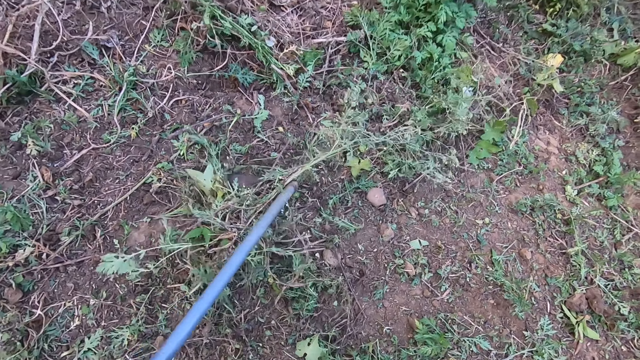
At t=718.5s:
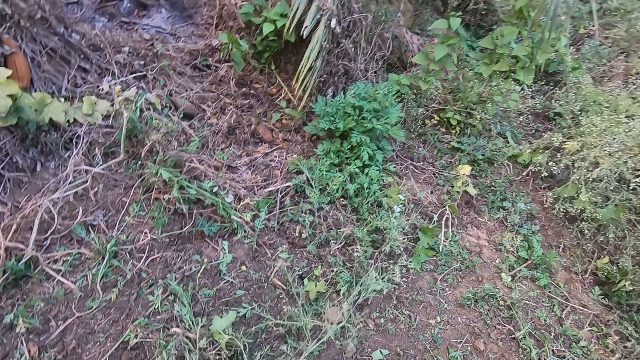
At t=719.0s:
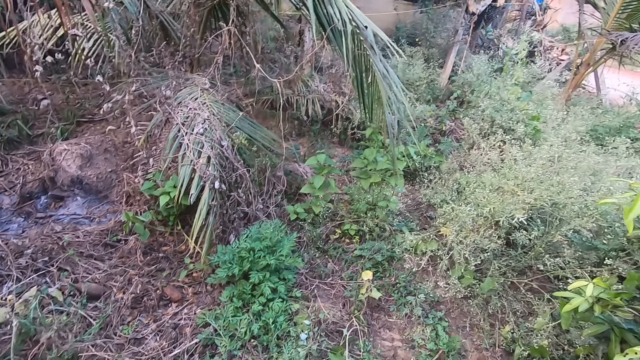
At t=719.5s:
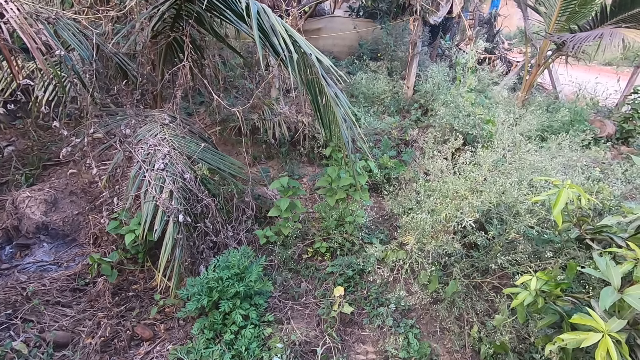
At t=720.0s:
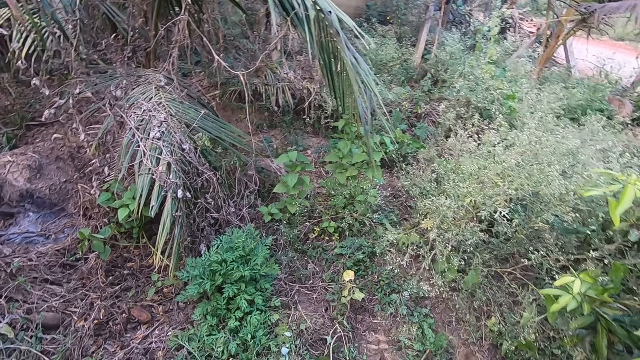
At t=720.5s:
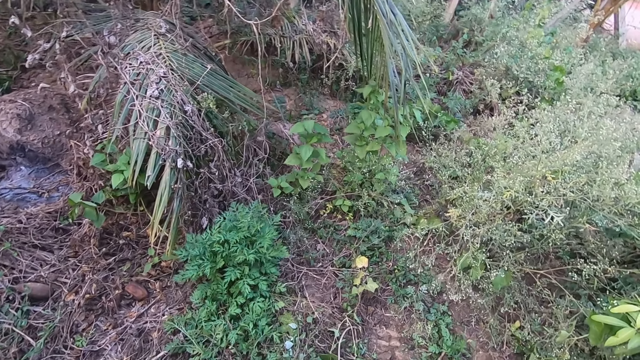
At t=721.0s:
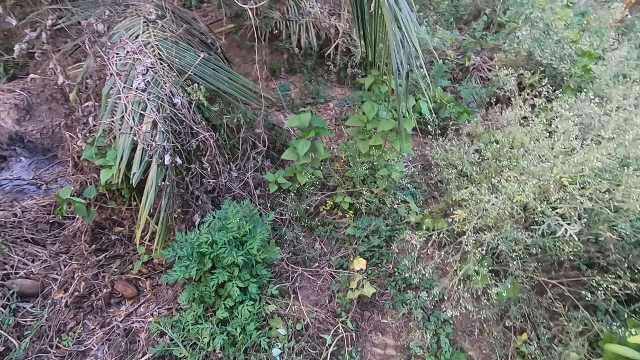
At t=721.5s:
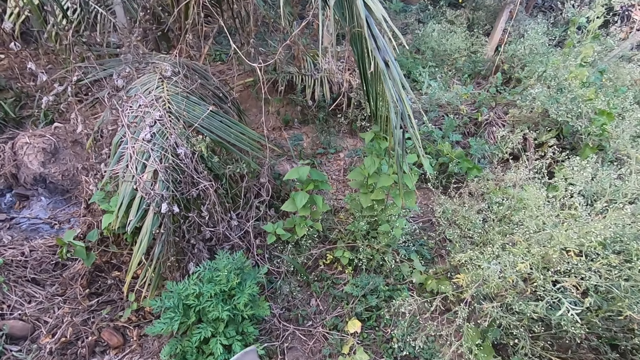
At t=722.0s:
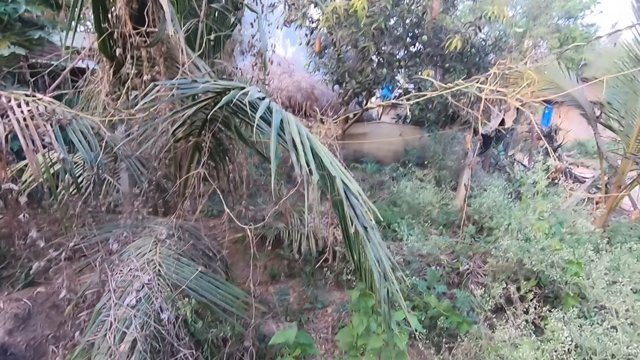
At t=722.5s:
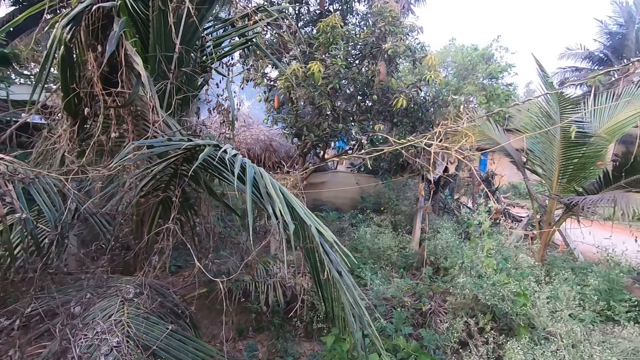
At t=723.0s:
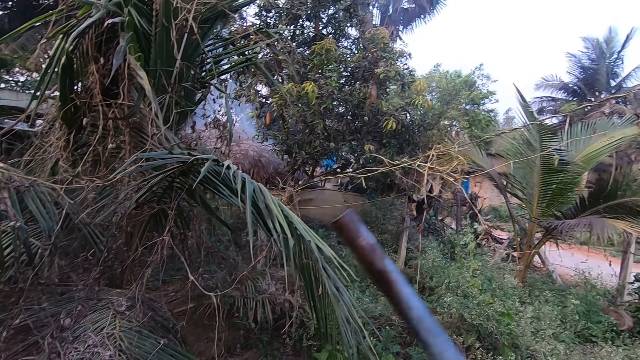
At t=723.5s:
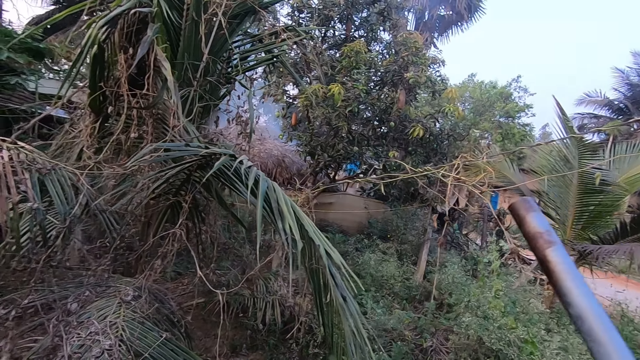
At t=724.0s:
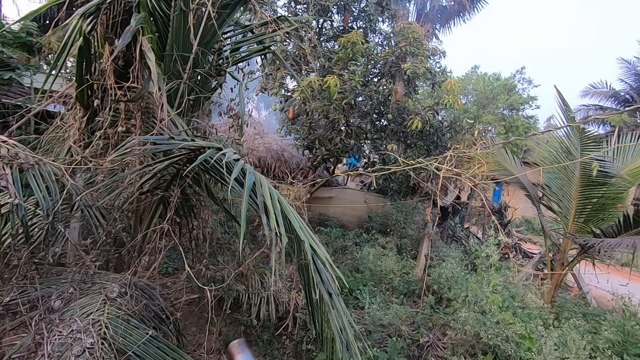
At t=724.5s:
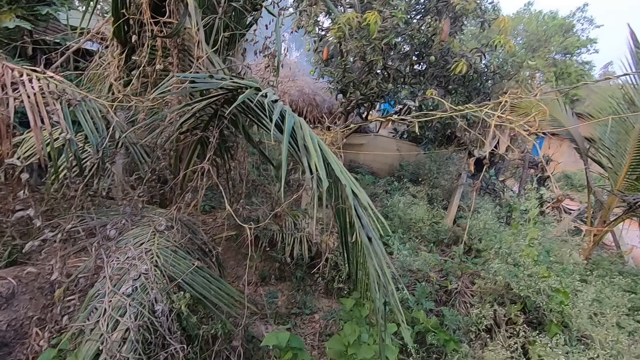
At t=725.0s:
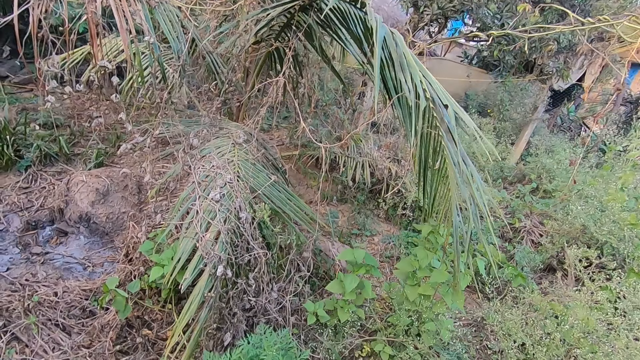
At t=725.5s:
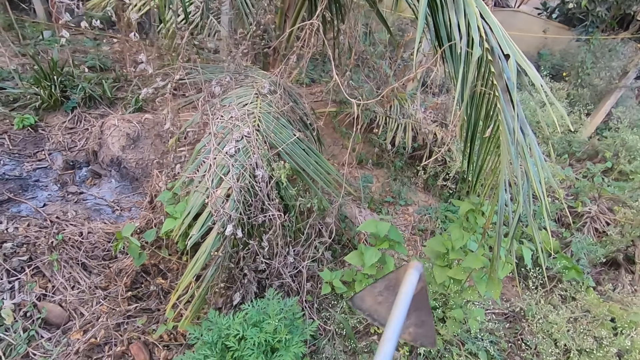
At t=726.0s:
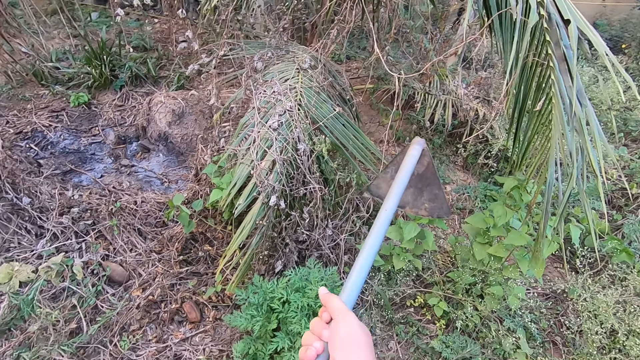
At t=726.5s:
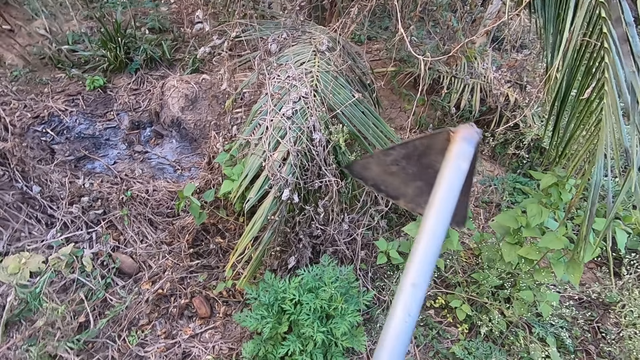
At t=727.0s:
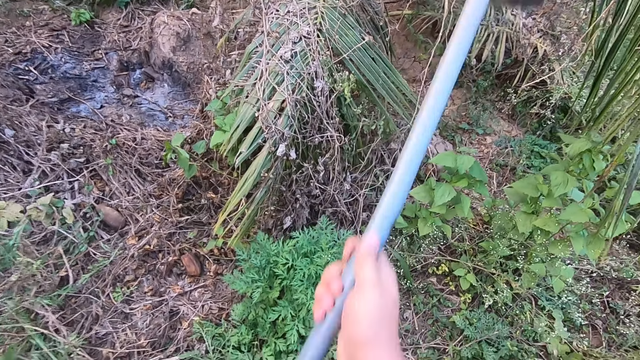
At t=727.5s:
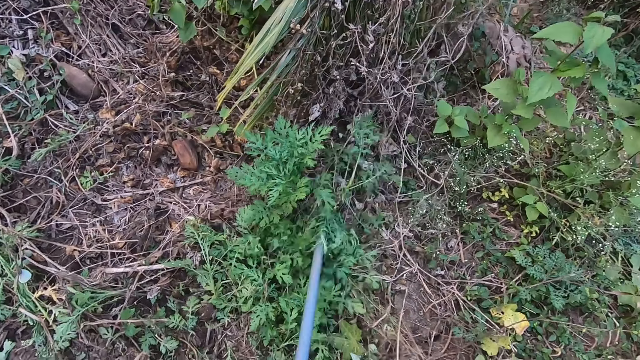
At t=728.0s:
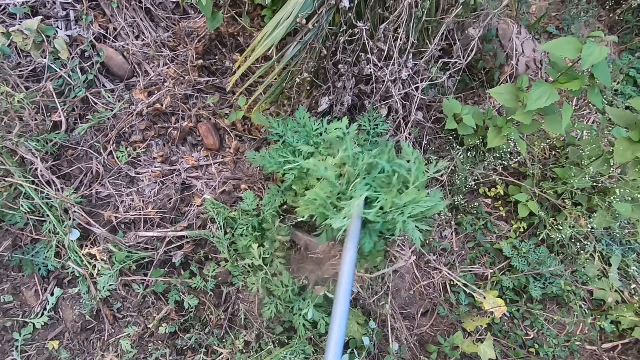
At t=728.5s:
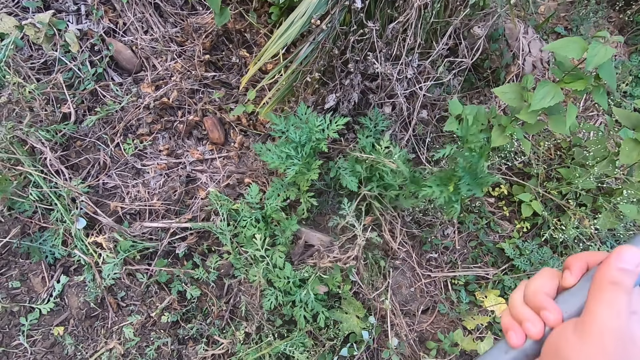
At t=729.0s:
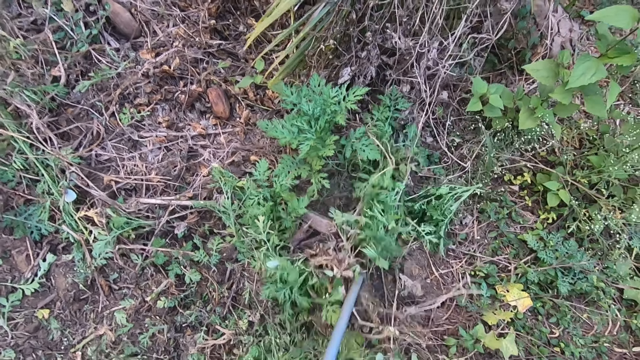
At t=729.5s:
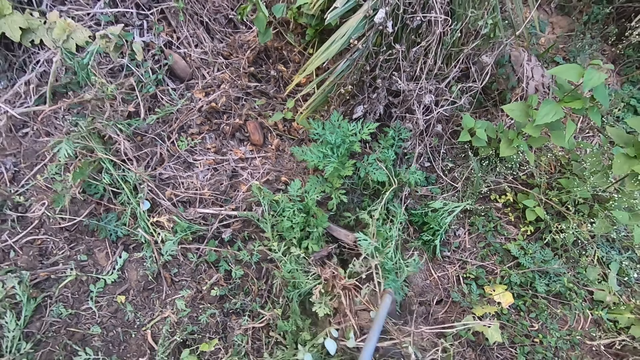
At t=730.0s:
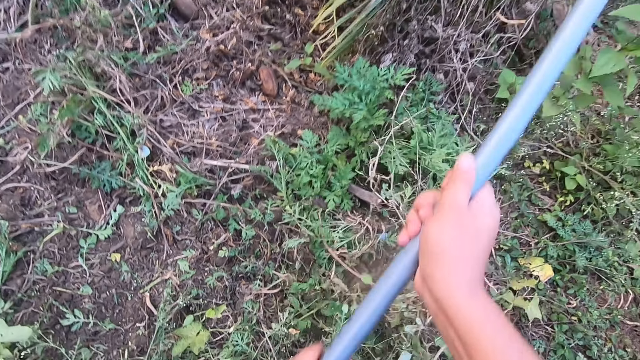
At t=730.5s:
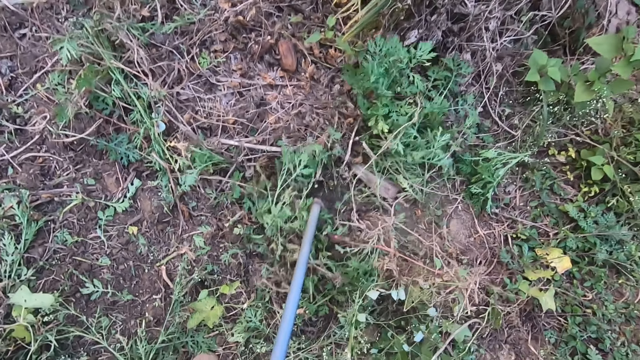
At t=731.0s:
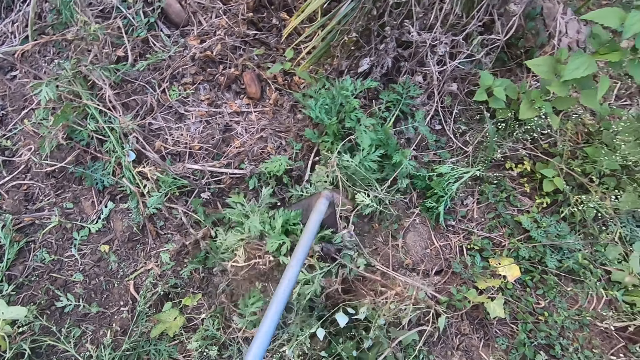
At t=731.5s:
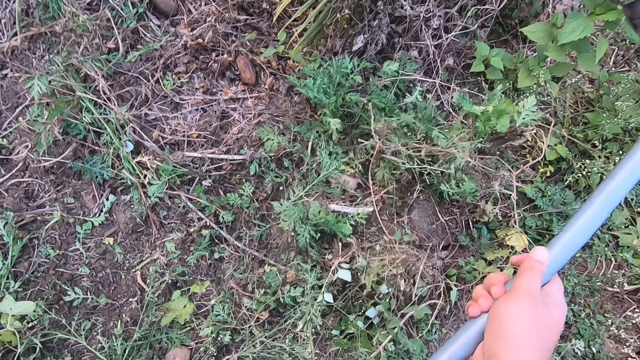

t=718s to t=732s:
The camera wearer pauses clearing the farmland. They remove the greens from the compound. They clear the farmland.

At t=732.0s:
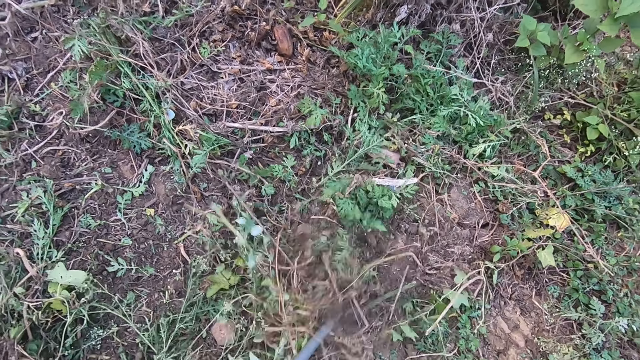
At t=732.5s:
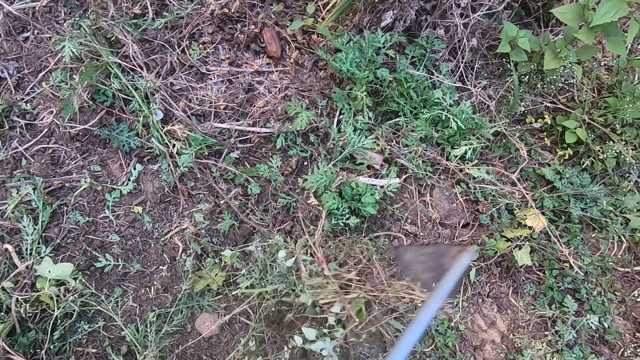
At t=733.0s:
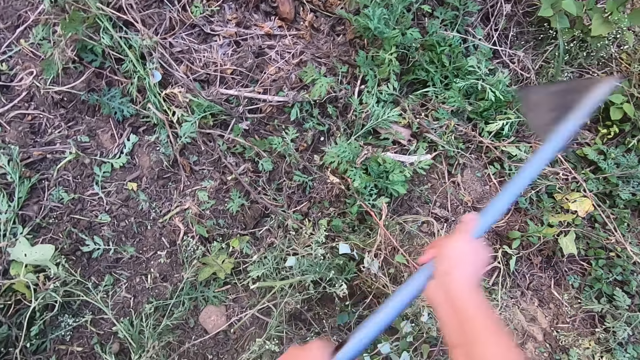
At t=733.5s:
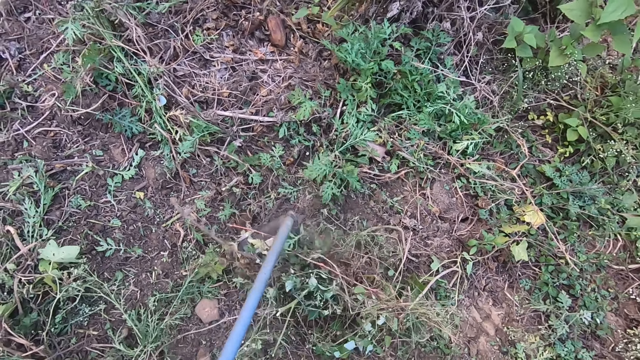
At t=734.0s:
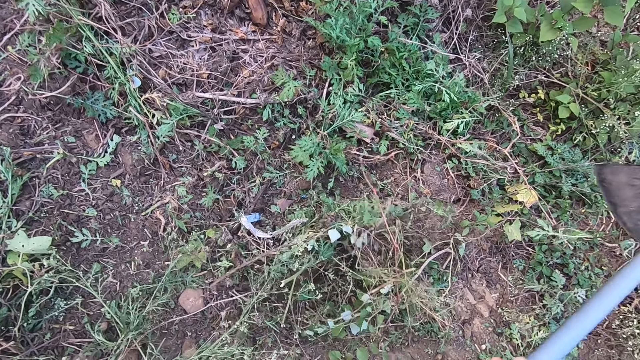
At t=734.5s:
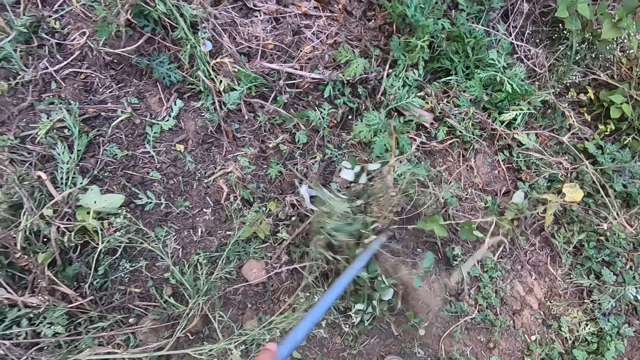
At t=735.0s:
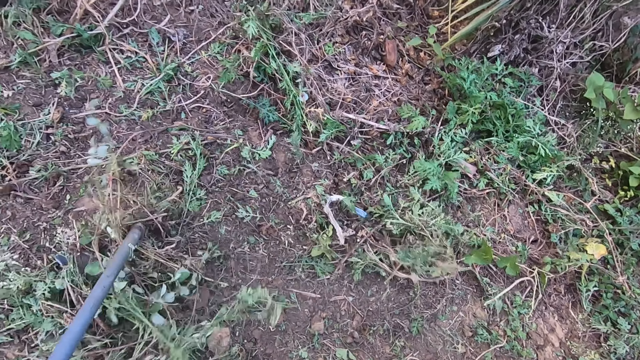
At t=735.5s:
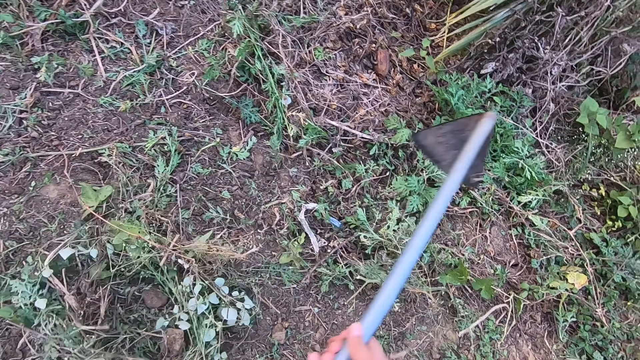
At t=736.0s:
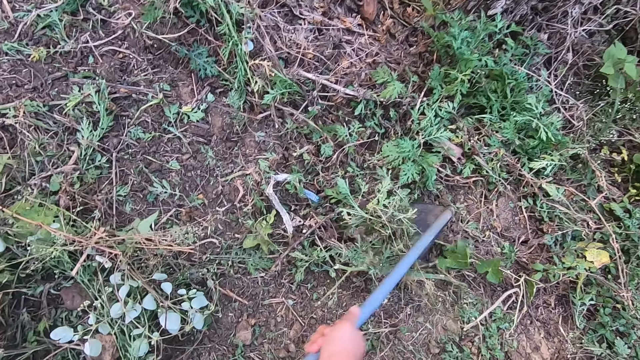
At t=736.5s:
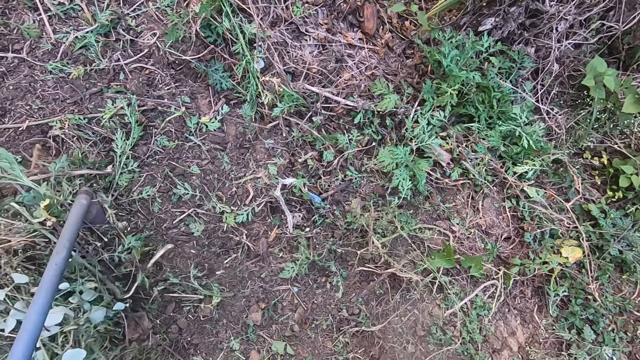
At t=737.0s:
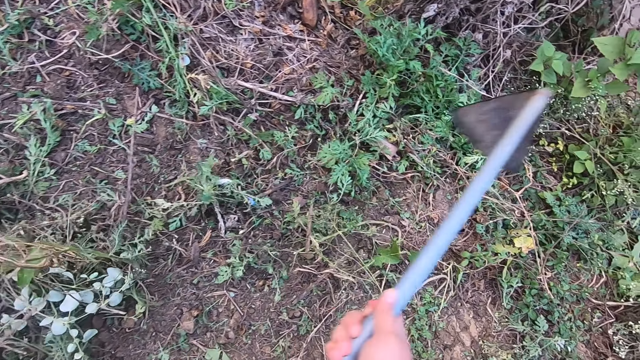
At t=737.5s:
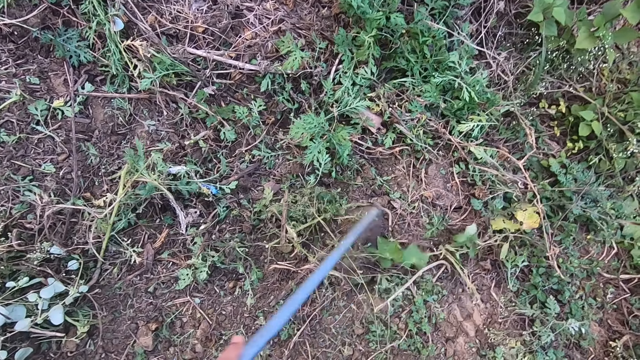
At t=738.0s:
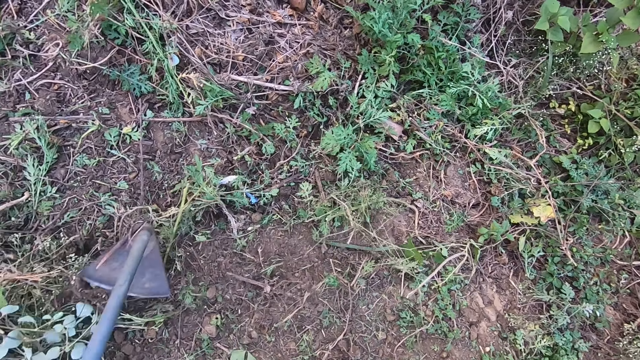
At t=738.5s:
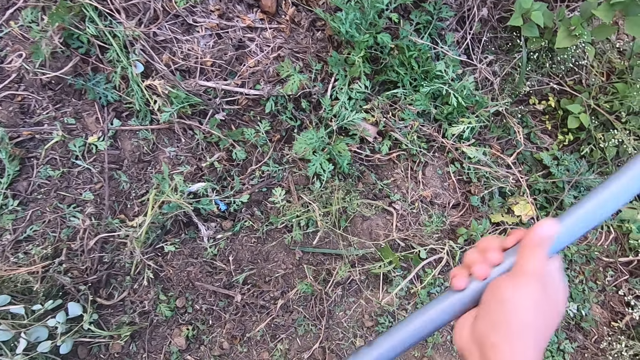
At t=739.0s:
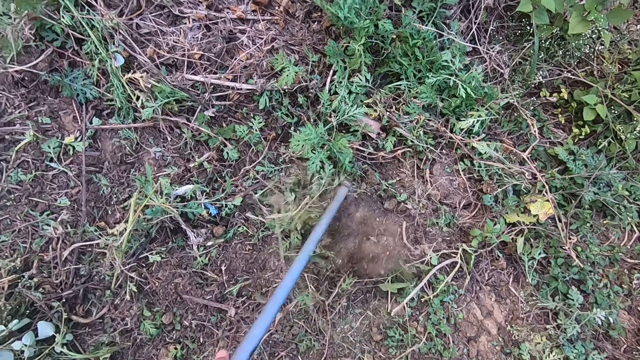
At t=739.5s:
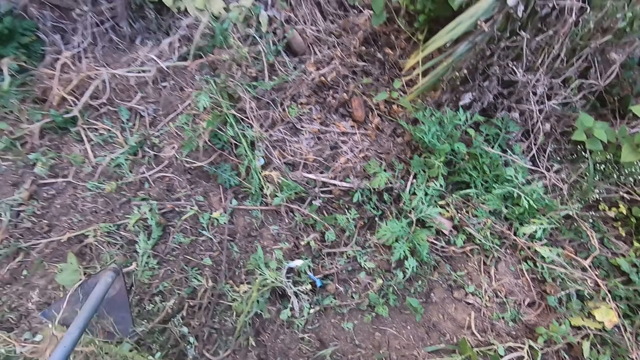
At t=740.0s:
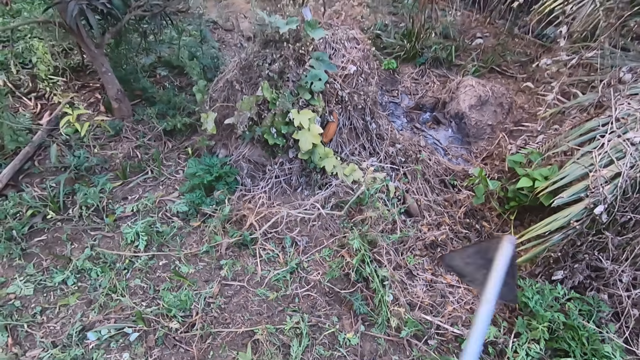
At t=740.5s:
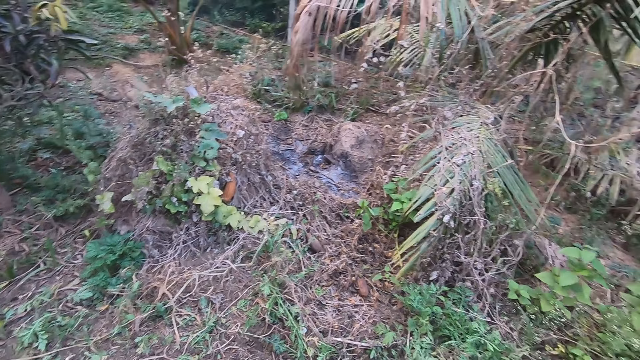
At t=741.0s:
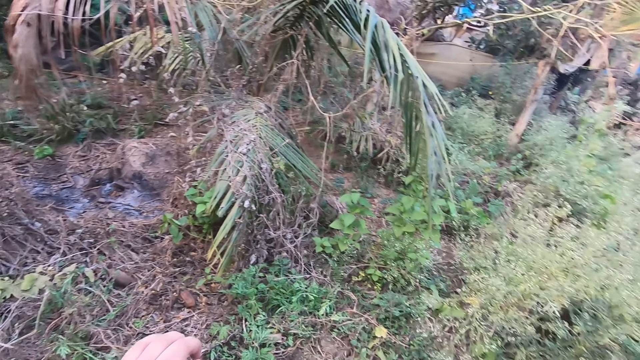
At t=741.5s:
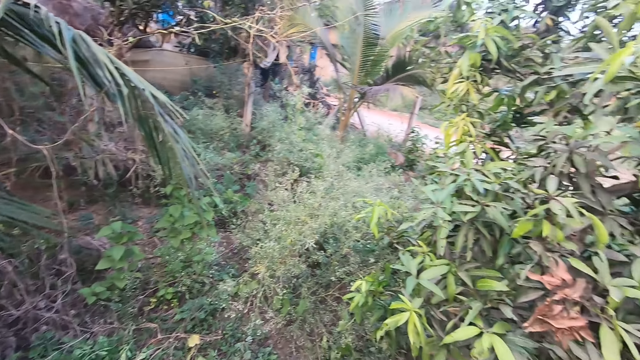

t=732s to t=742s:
The camera wearer looks around the compound.
